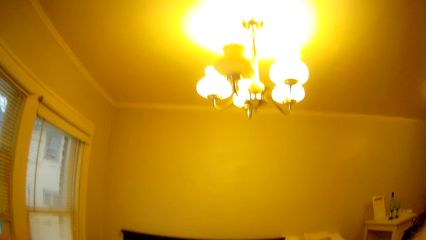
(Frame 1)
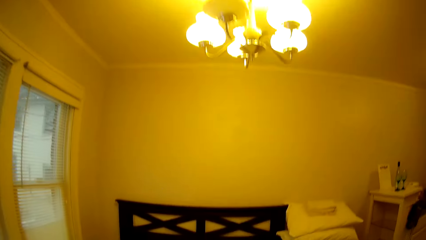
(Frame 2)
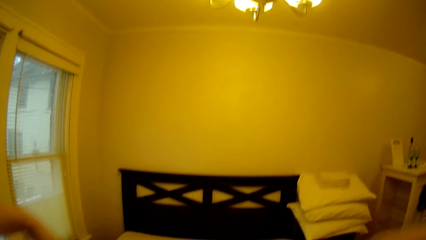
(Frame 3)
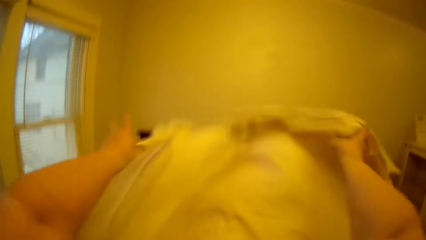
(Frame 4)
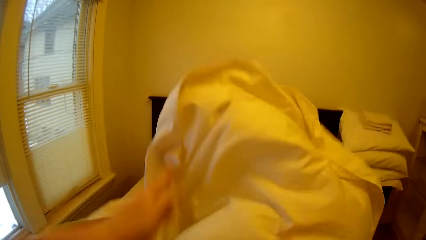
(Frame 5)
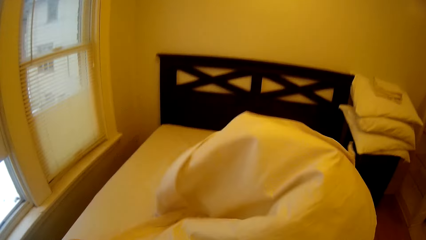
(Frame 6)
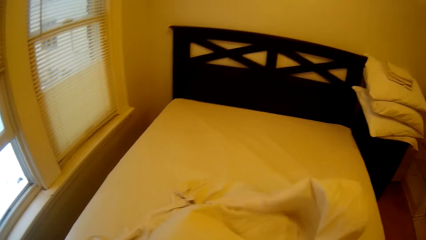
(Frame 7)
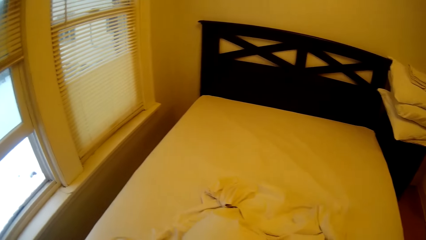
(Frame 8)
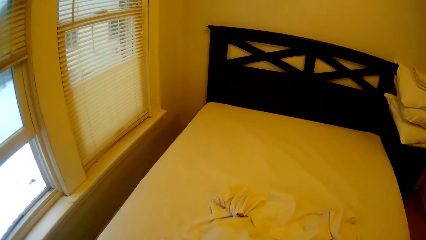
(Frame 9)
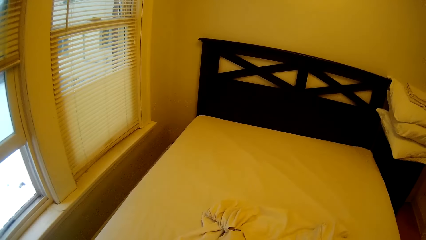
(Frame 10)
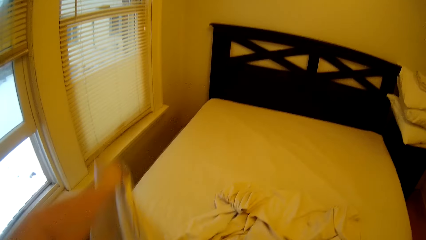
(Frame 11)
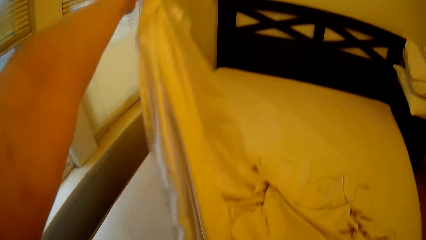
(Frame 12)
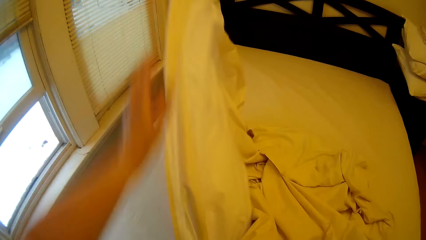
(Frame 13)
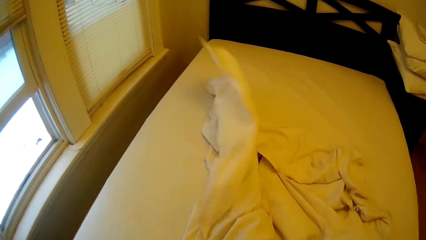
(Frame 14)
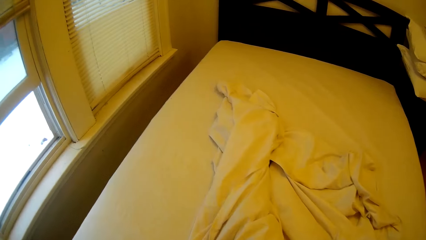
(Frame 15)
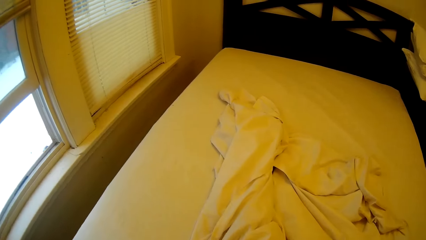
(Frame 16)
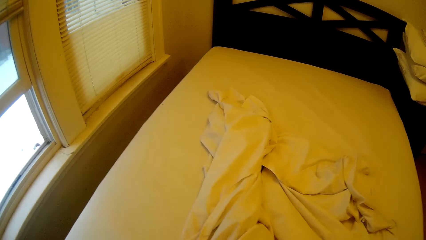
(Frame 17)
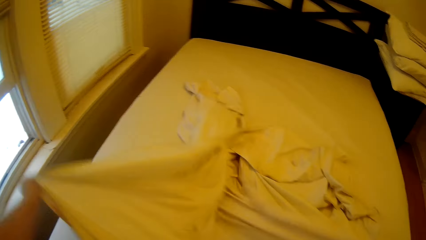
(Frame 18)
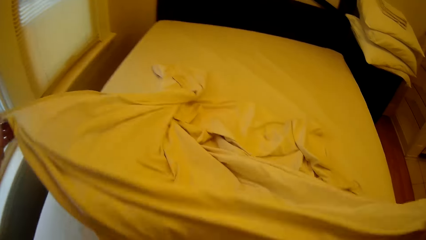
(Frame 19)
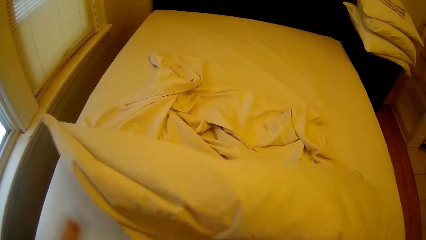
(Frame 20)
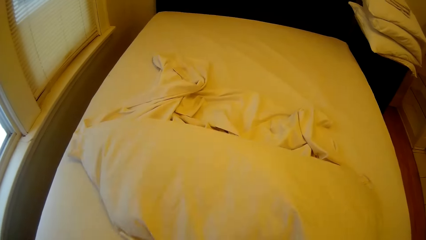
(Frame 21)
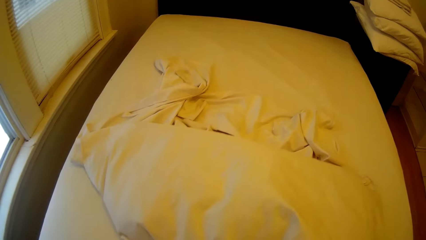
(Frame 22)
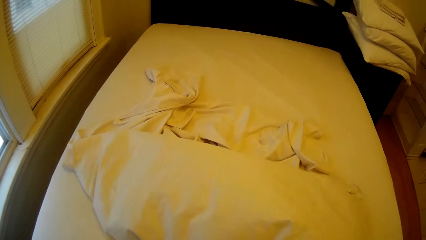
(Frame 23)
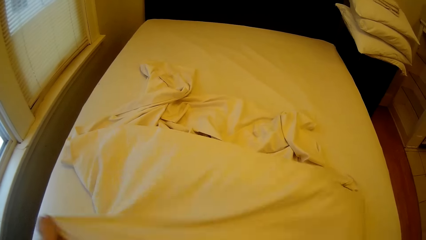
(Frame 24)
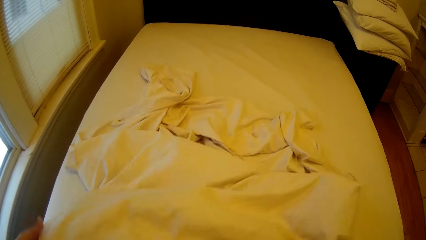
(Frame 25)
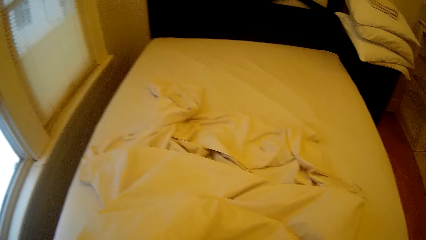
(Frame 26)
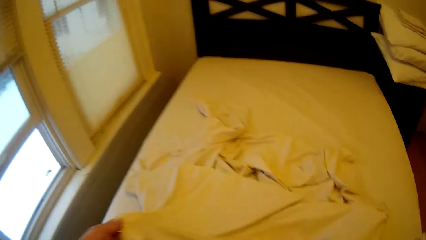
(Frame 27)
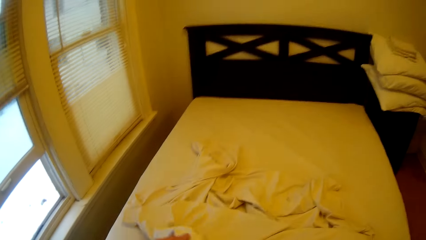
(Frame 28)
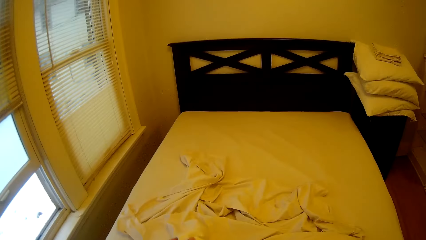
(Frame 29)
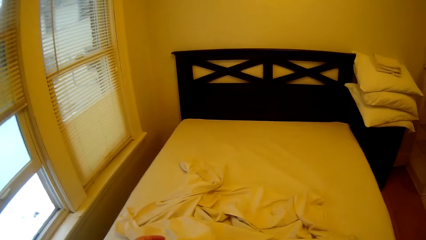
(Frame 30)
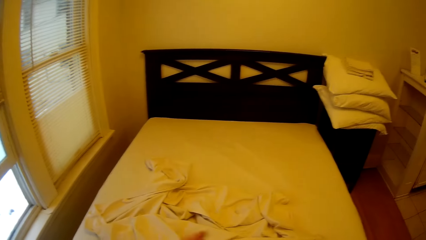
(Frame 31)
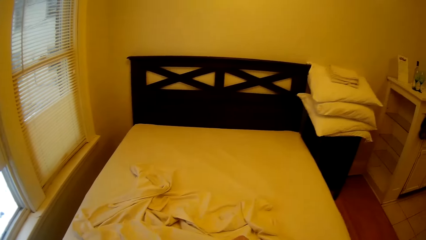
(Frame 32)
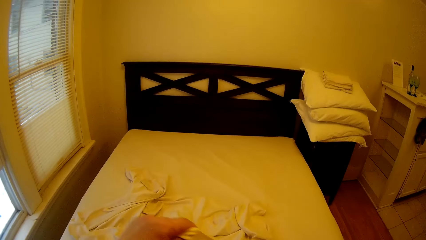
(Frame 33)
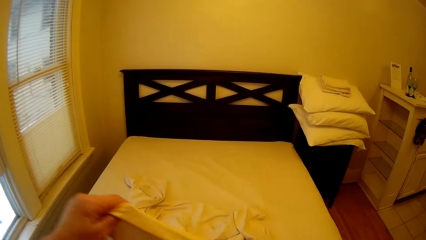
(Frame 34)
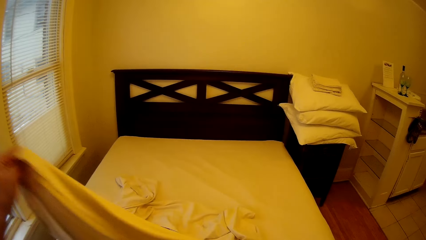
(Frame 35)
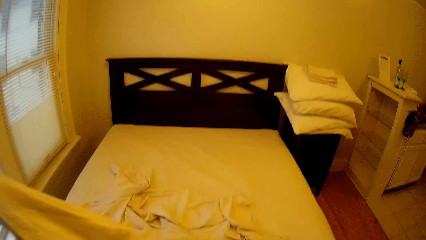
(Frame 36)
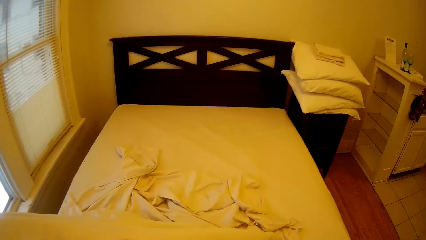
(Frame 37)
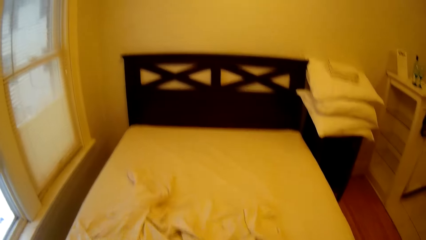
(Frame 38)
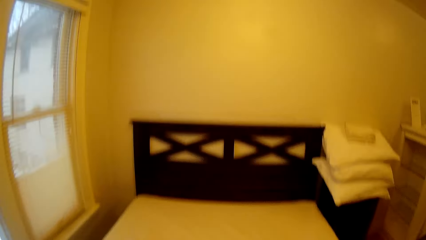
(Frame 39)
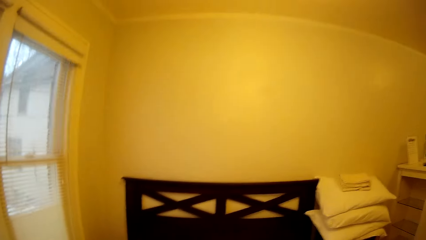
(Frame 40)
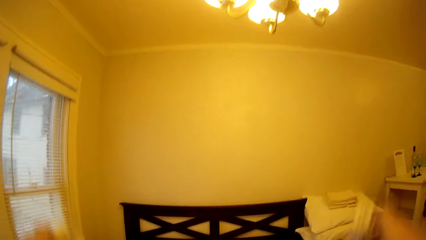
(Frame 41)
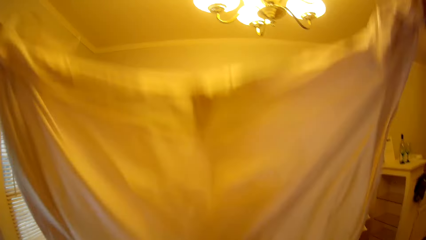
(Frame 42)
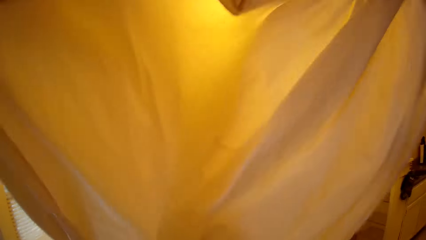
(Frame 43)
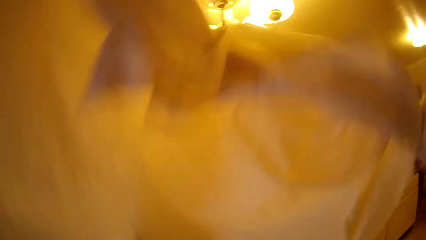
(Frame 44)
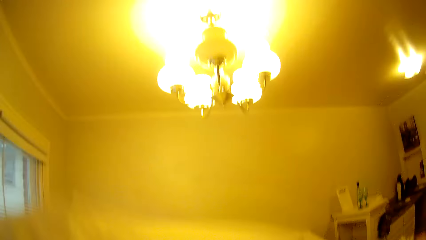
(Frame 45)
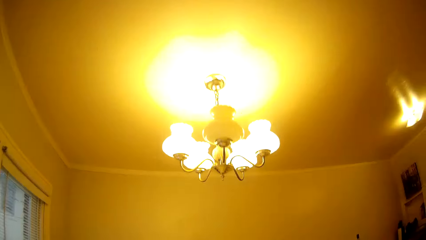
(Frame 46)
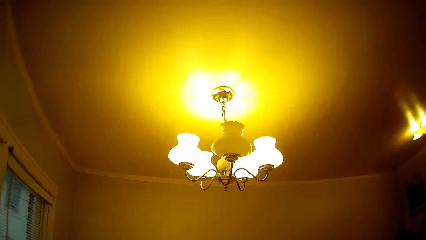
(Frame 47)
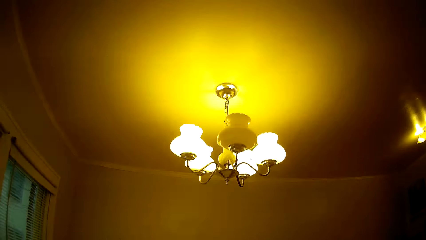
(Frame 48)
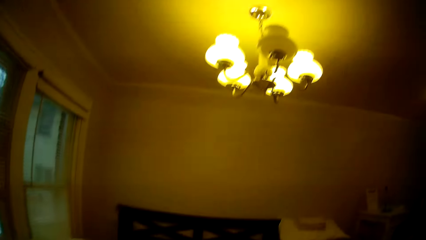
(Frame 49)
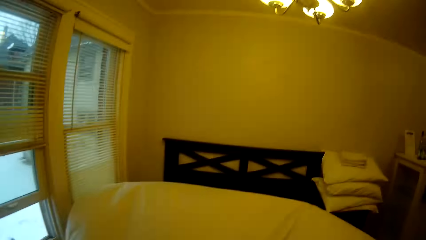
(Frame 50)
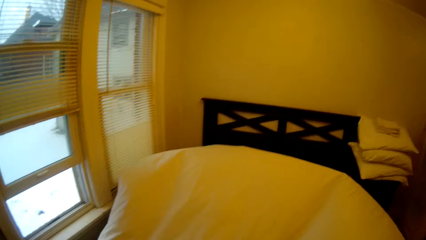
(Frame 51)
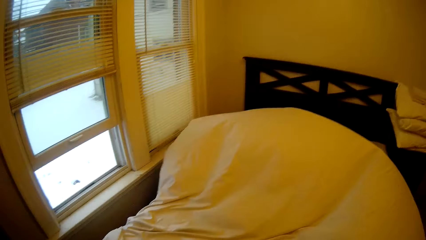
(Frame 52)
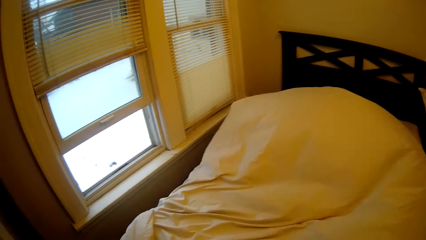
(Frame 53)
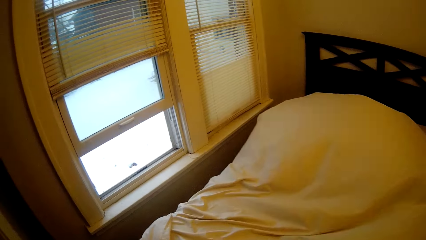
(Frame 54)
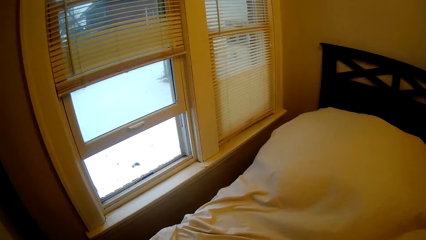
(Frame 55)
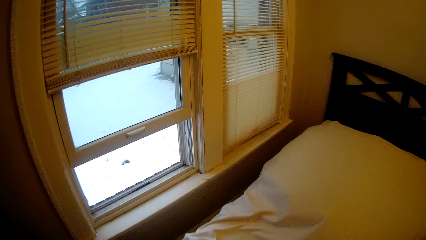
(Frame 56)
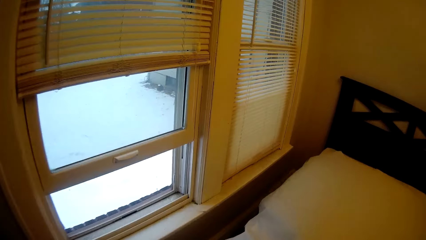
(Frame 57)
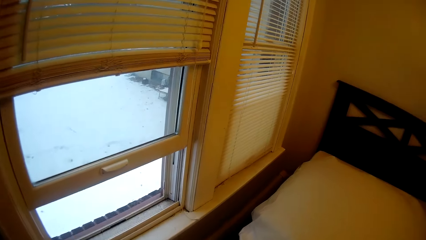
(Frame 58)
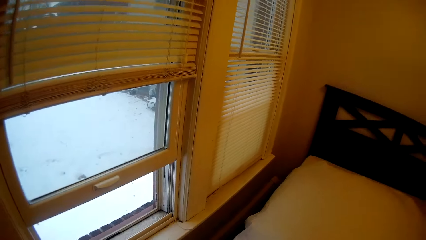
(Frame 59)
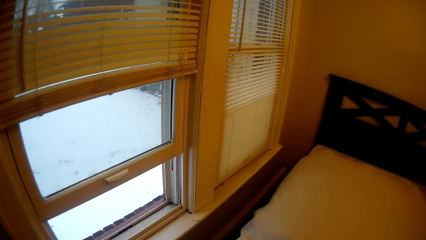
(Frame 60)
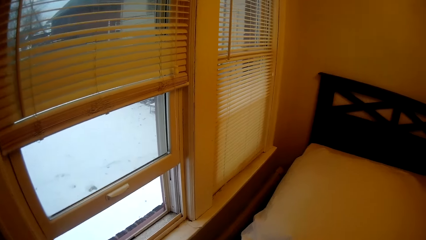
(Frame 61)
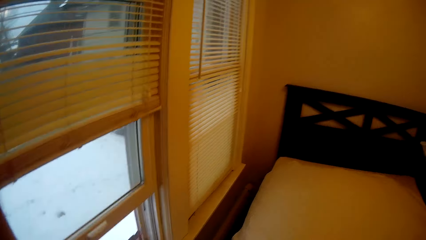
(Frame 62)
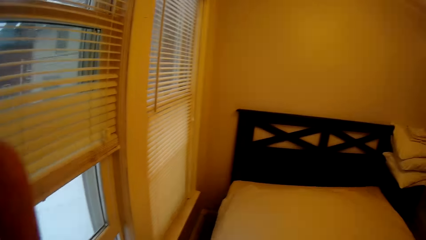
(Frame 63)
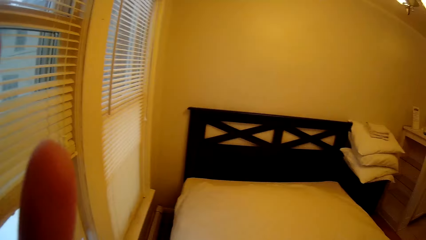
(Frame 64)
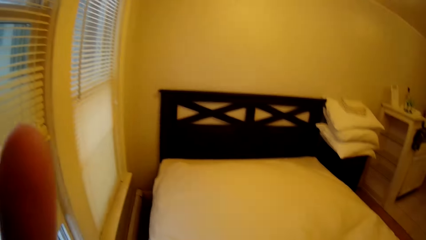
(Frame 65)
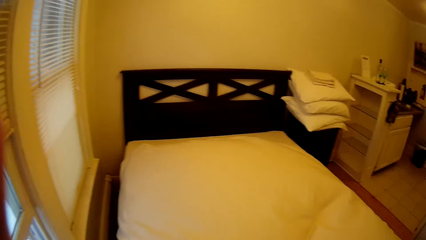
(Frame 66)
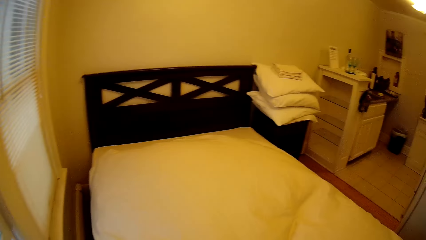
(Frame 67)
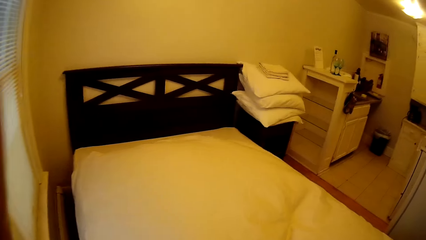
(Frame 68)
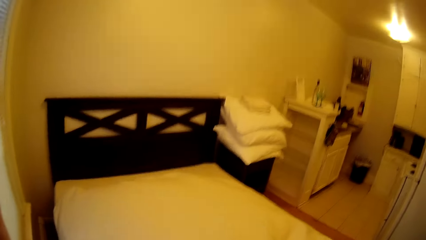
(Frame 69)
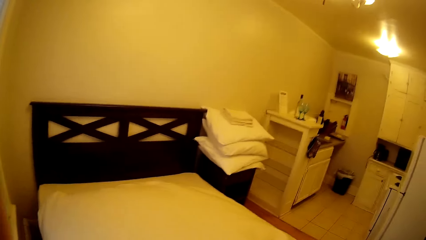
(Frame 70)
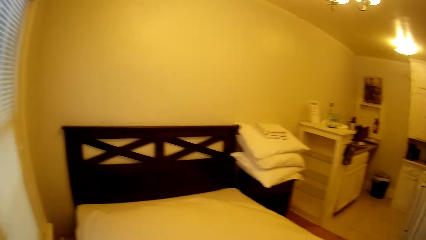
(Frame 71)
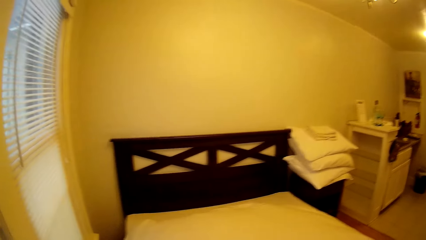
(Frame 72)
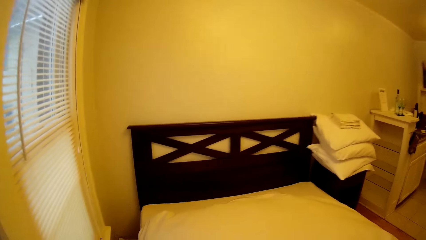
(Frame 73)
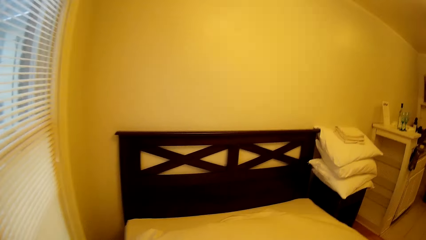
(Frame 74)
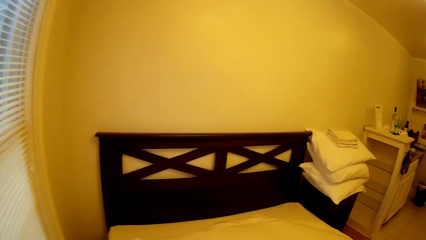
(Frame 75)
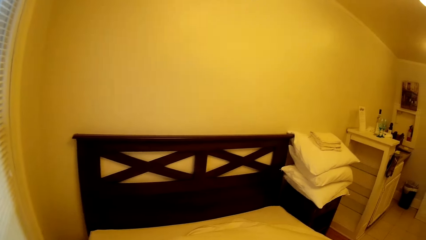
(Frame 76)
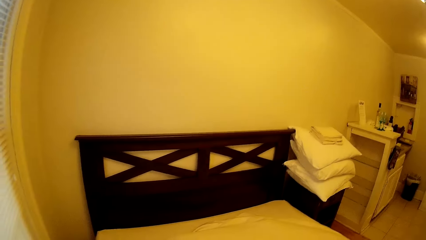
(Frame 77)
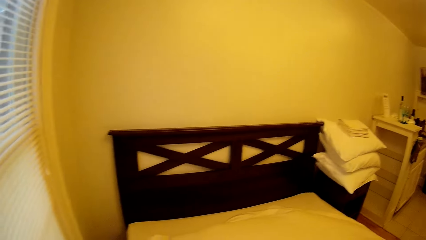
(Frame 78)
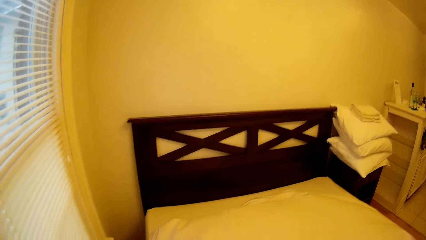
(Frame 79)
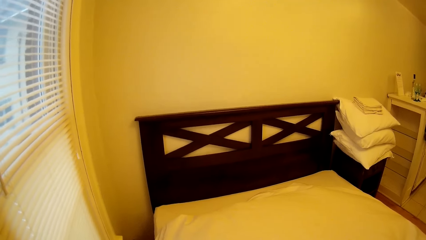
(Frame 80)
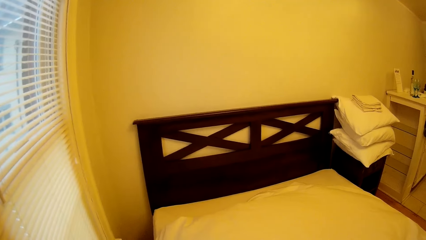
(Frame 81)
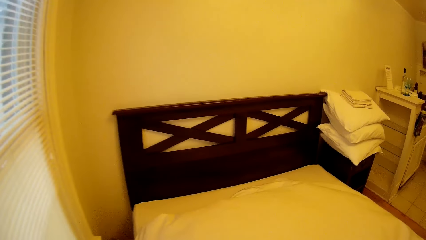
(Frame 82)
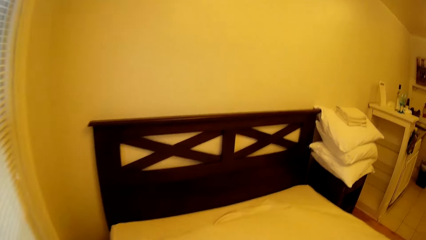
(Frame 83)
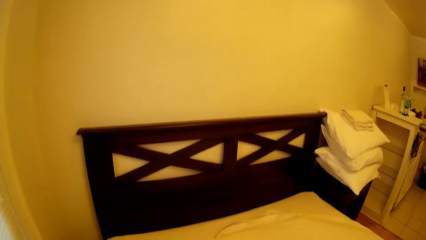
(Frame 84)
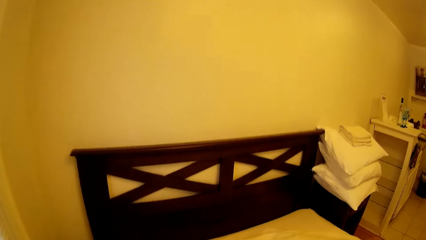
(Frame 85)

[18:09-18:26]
The camera wearer moves around. They look around. They lift a hand towards the head. They fix the camera. They walk around the bed.
